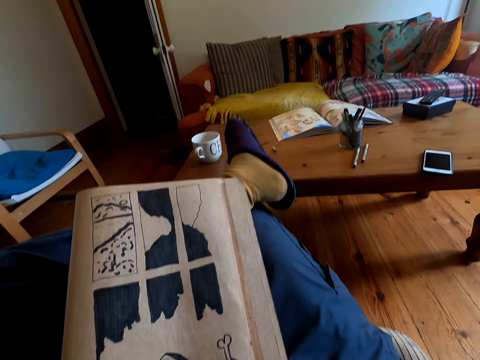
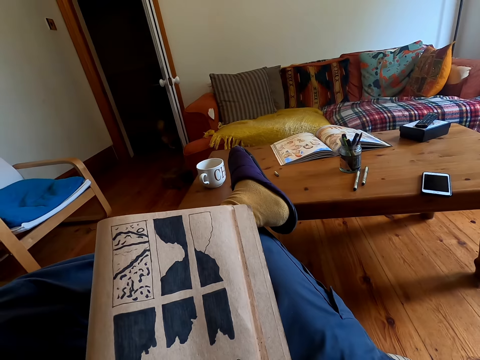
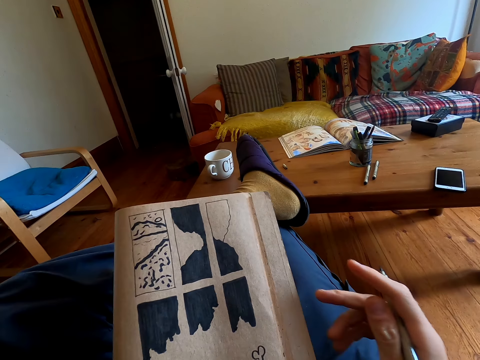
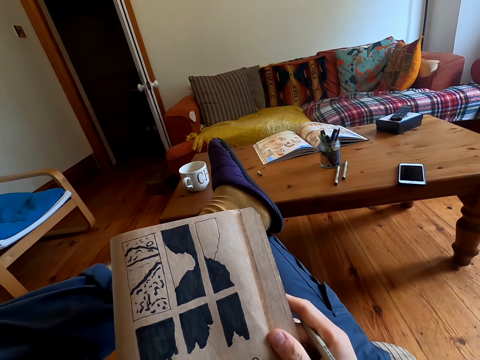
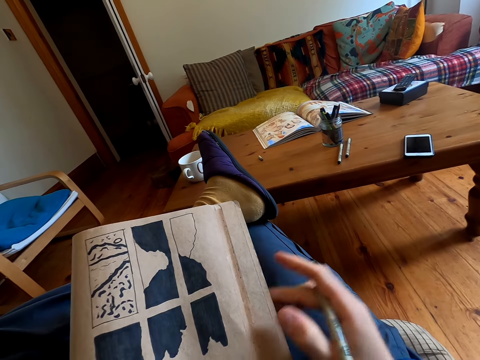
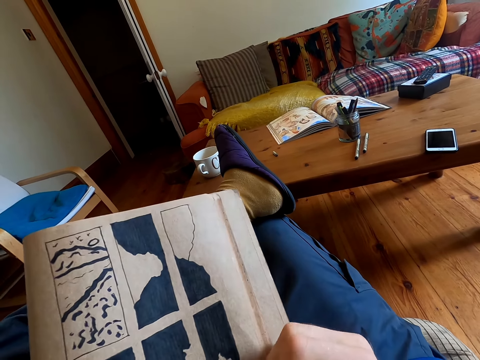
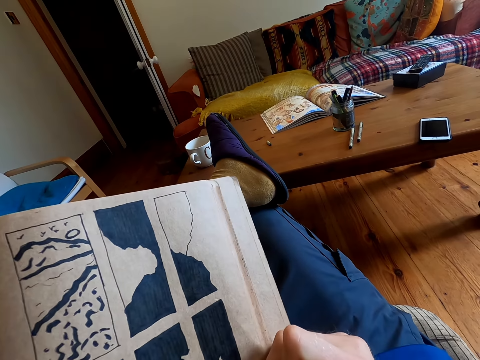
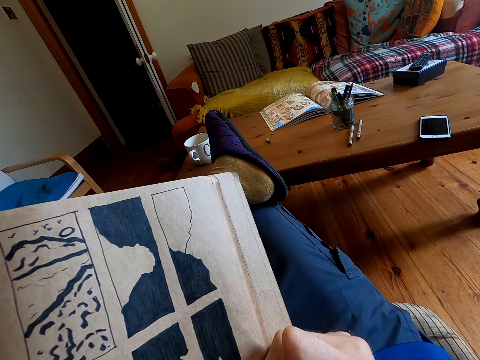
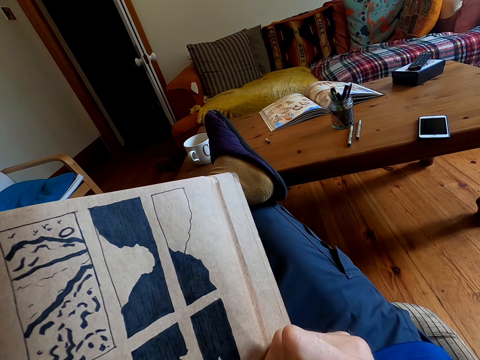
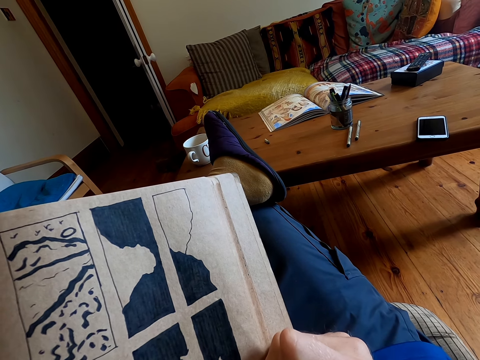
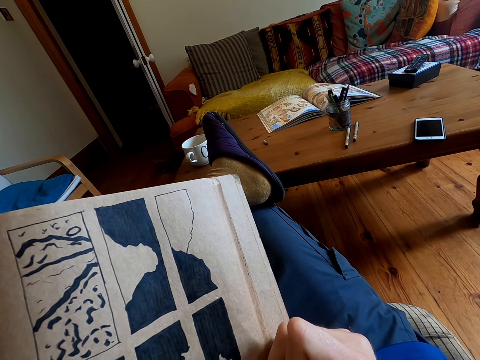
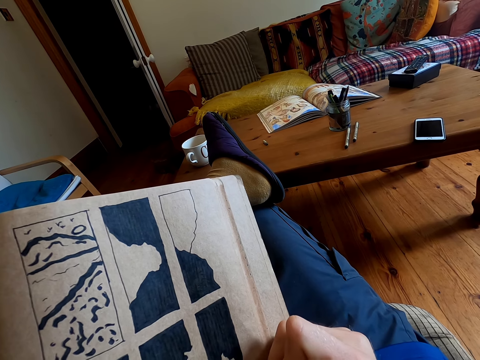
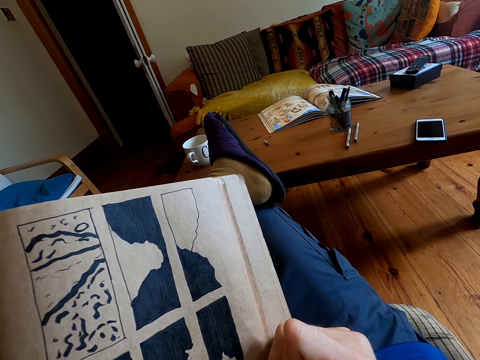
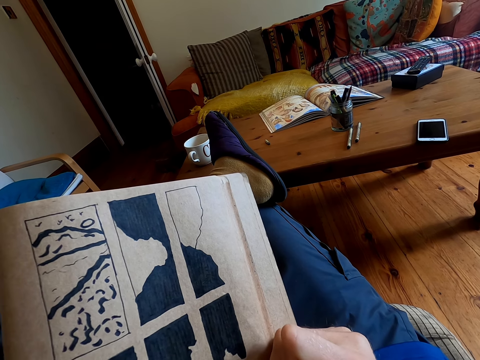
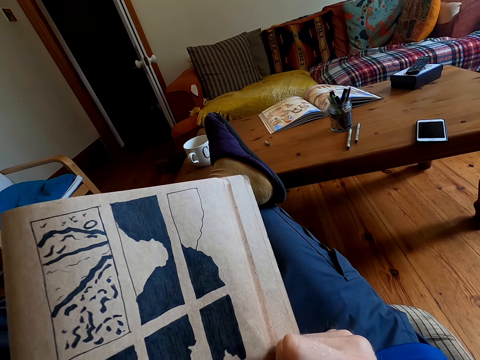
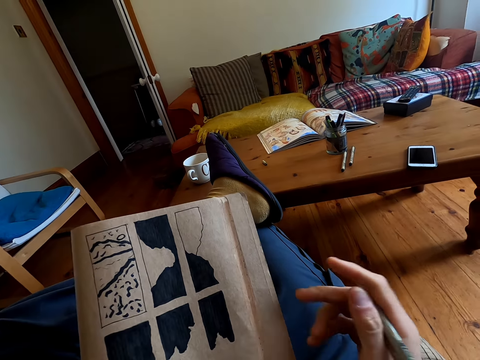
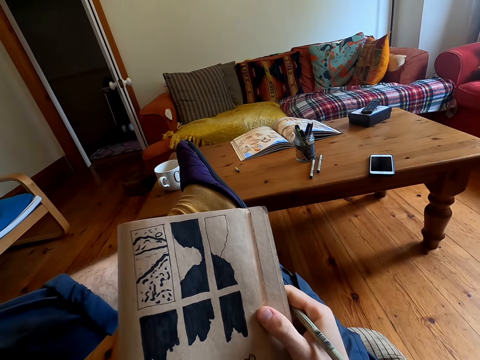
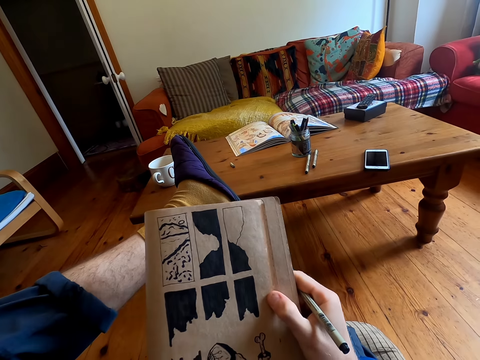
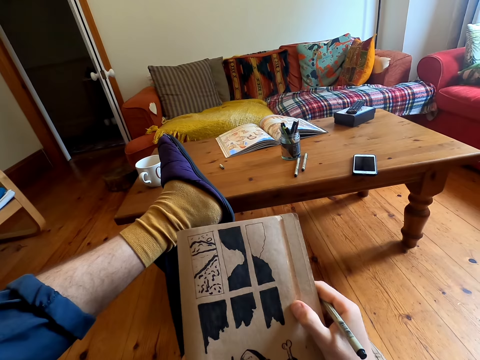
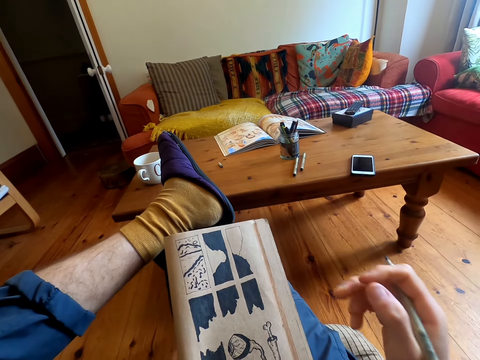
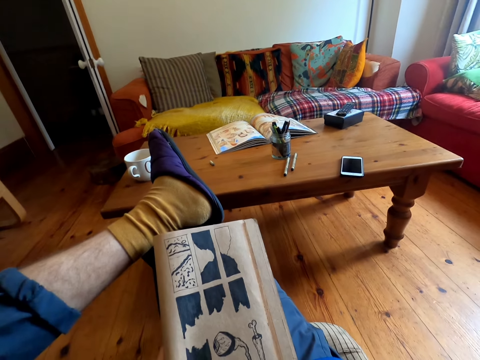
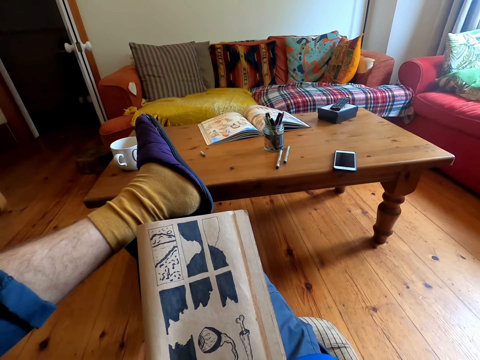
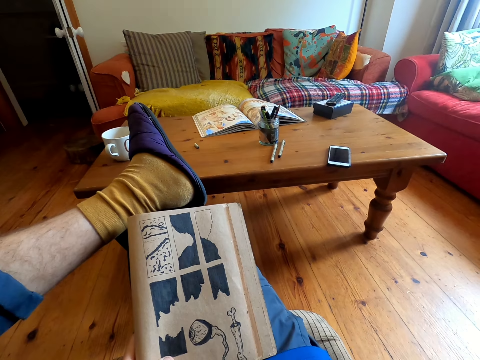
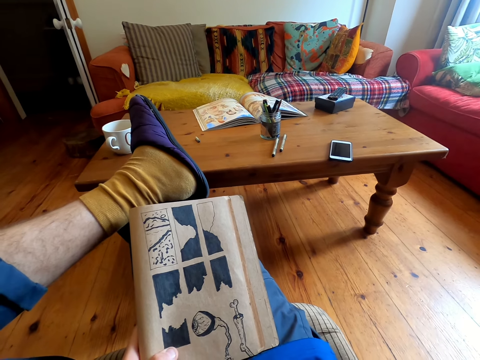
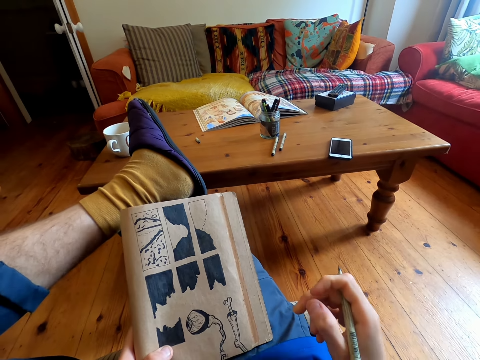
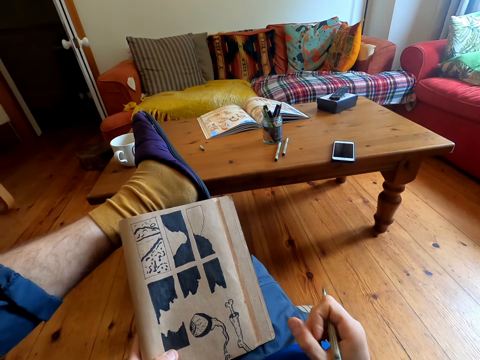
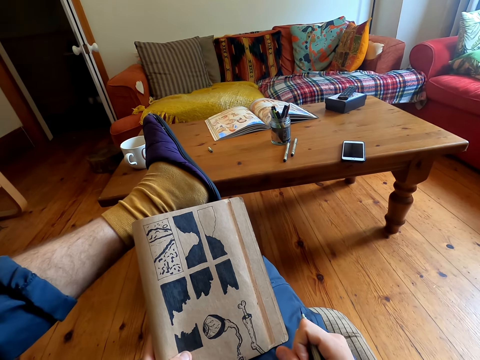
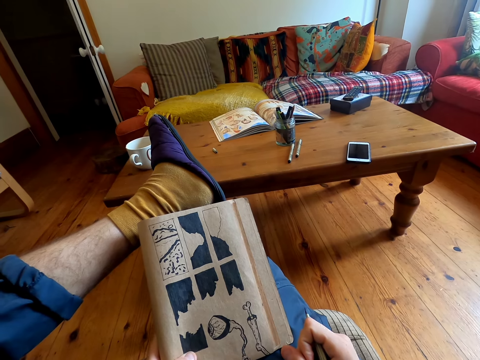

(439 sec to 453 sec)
The camera wearer holds a book with both hands. He draws on the book with a pen. He holds the book with the other hand. He puts the book on his lap. He looks at the book.

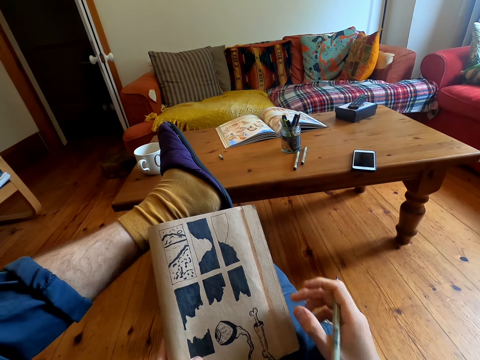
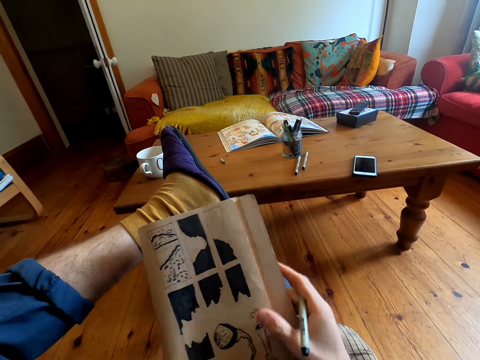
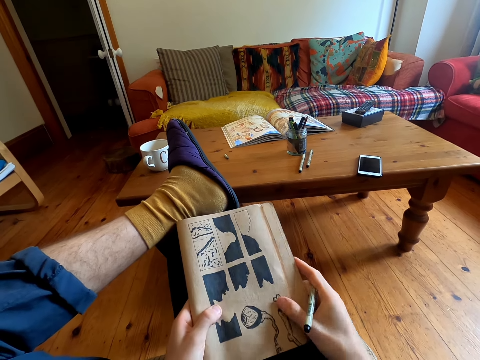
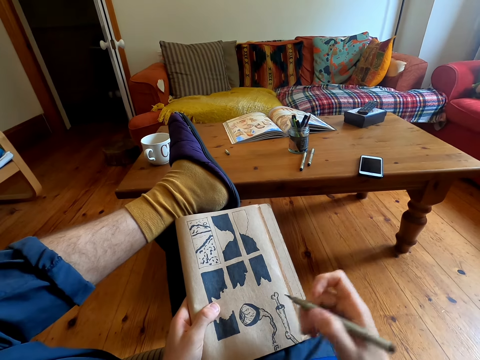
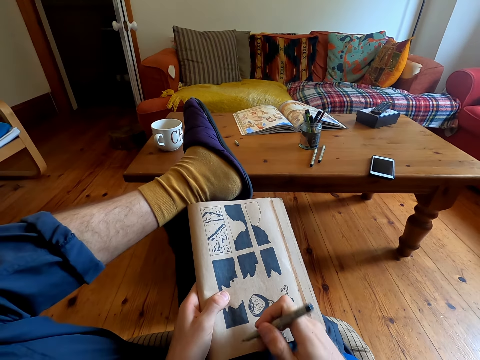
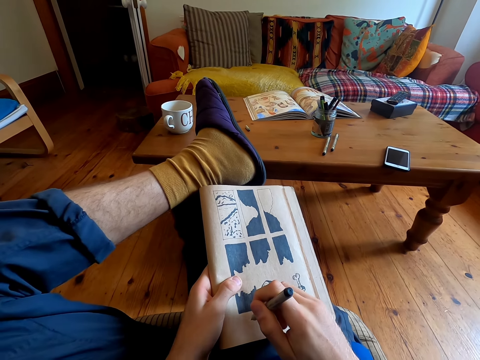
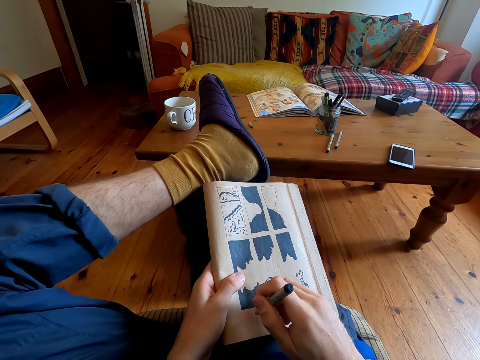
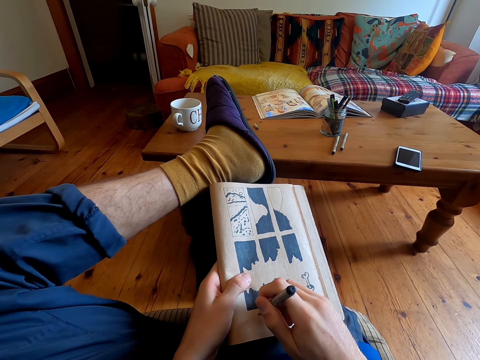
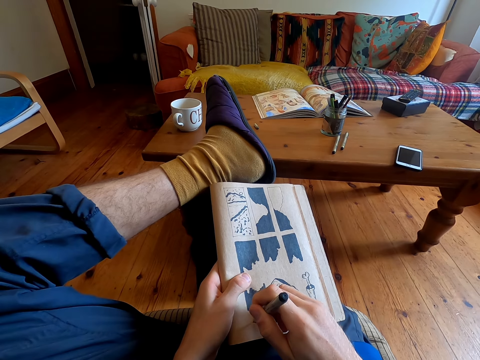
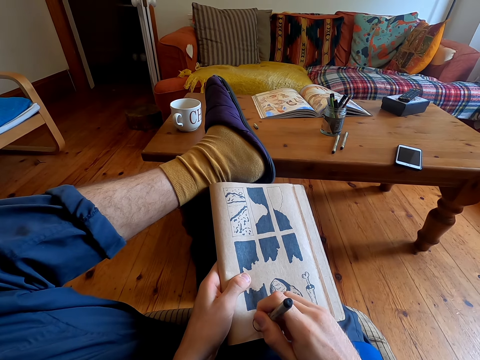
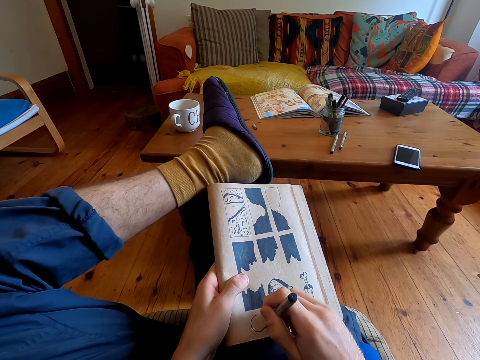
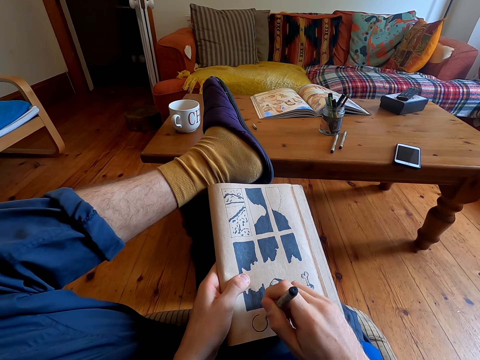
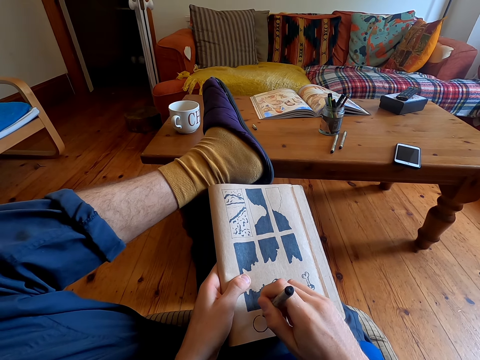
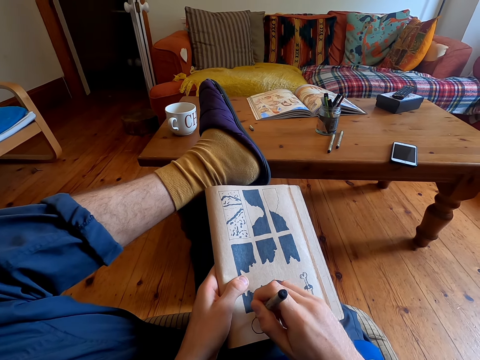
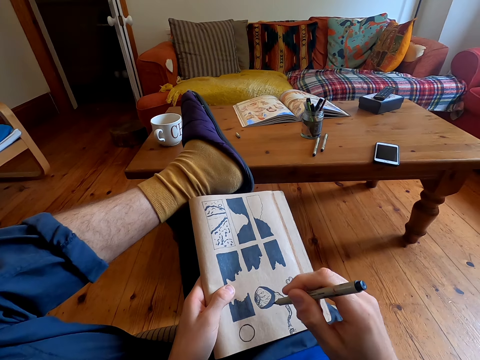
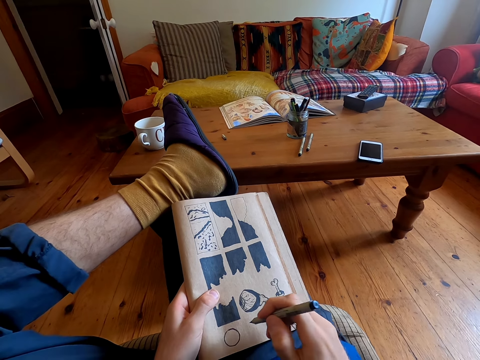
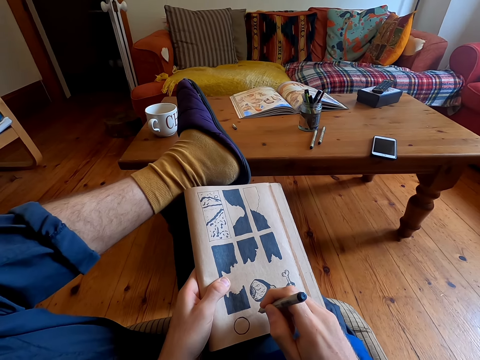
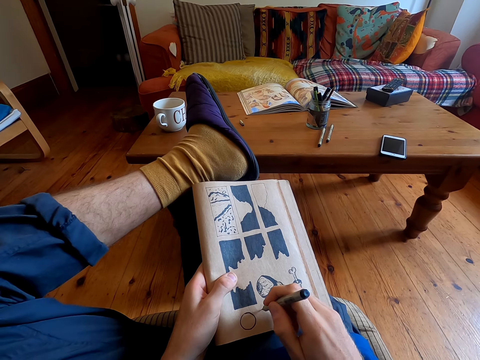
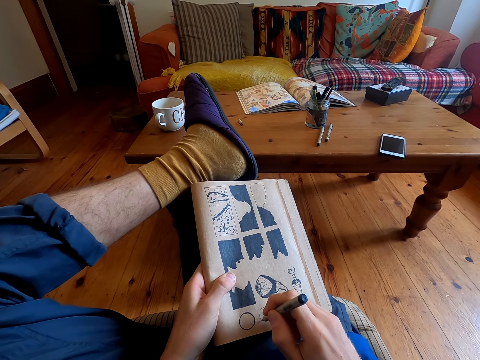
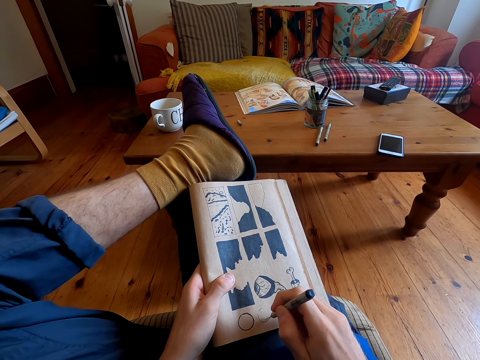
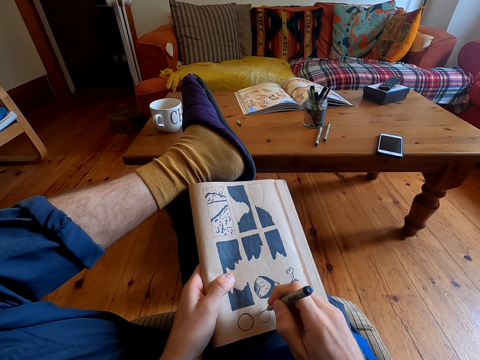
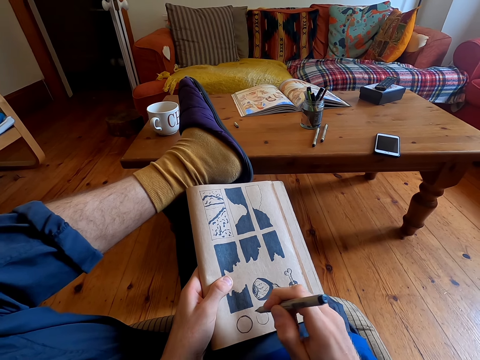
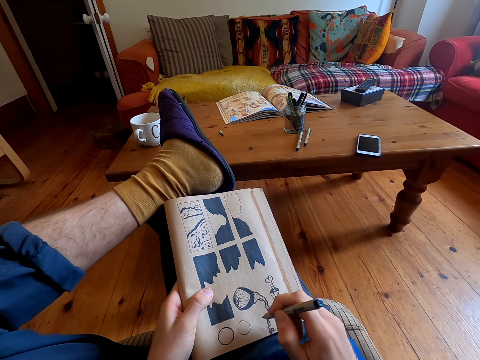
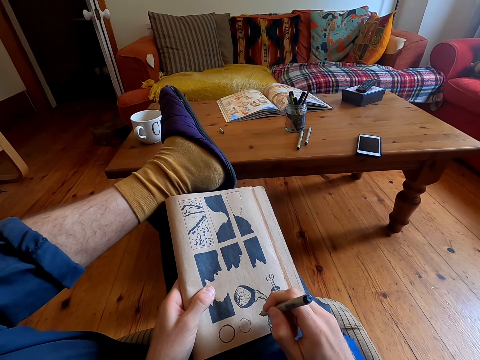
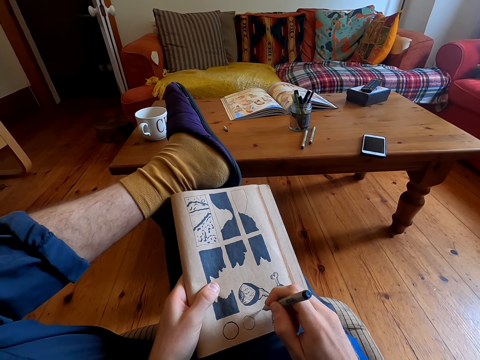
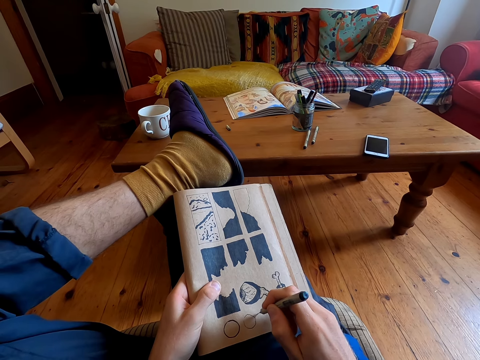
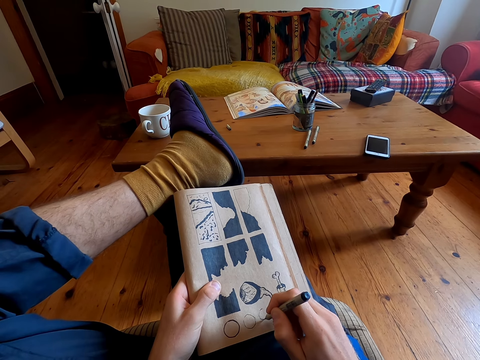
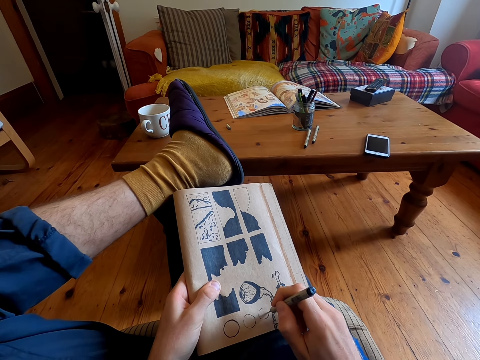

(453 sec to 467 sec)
The camera wearer adjusts a book in his hand. He draws on the book with a pen.
